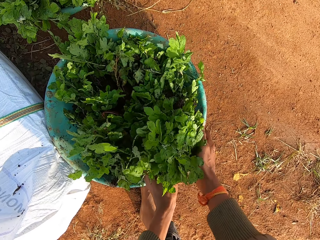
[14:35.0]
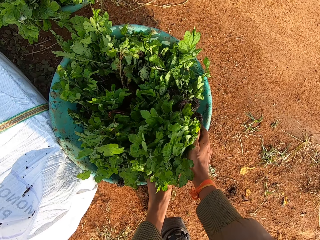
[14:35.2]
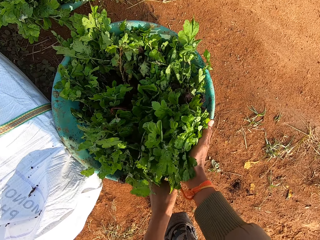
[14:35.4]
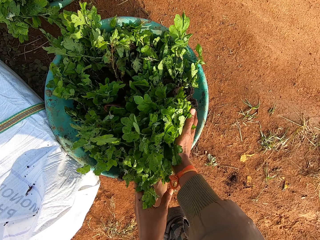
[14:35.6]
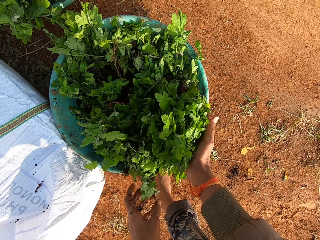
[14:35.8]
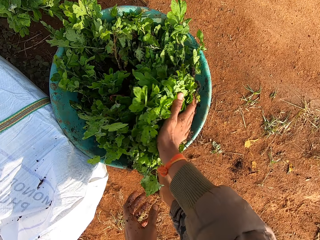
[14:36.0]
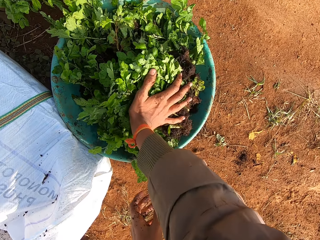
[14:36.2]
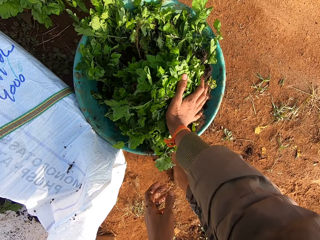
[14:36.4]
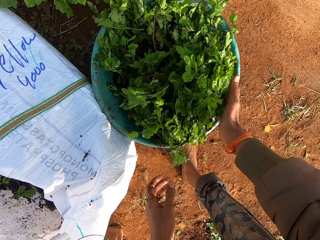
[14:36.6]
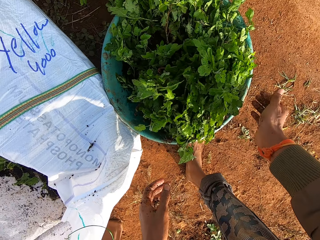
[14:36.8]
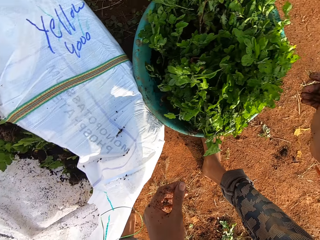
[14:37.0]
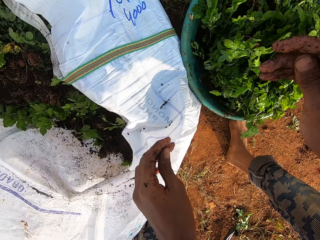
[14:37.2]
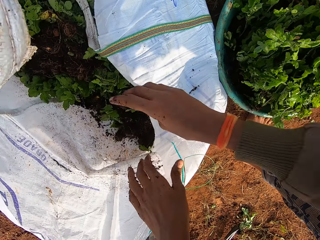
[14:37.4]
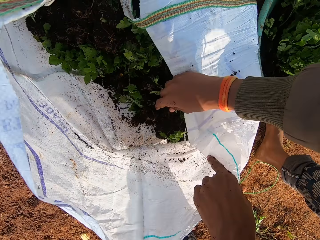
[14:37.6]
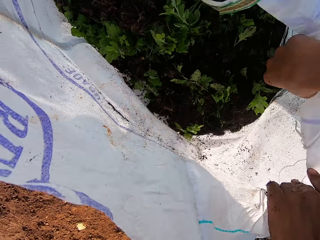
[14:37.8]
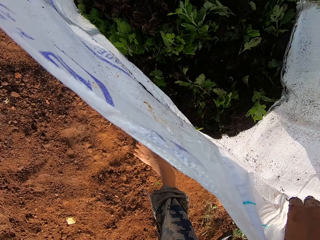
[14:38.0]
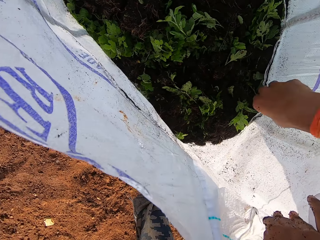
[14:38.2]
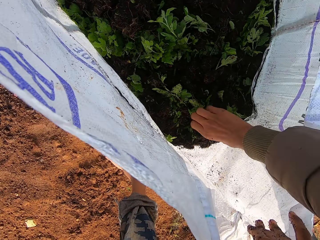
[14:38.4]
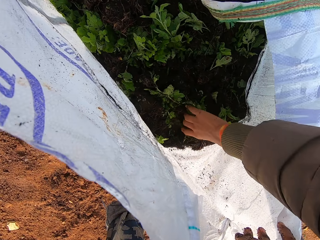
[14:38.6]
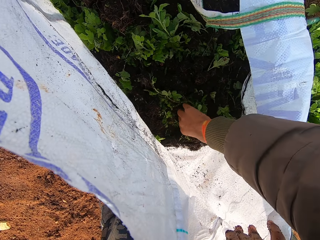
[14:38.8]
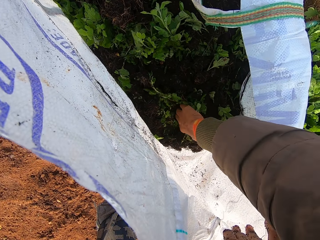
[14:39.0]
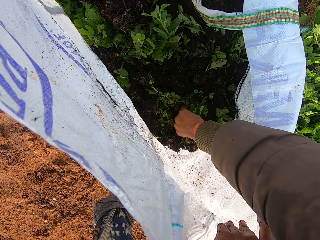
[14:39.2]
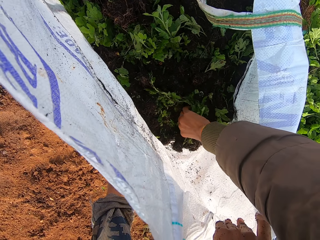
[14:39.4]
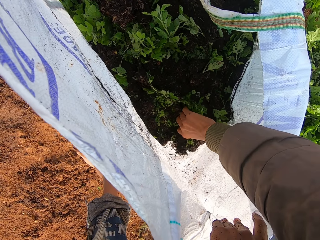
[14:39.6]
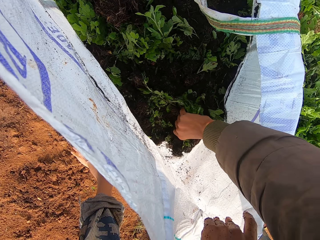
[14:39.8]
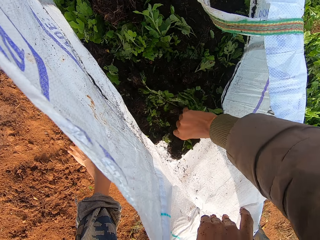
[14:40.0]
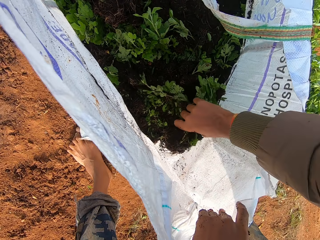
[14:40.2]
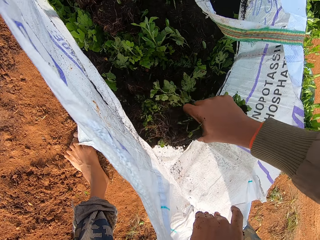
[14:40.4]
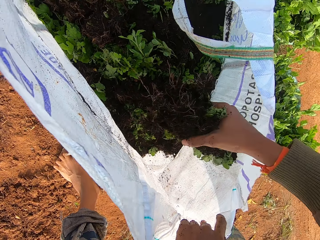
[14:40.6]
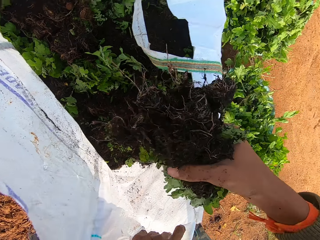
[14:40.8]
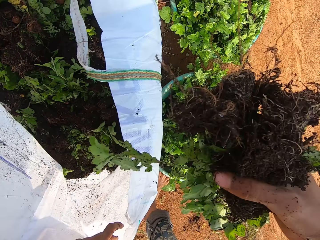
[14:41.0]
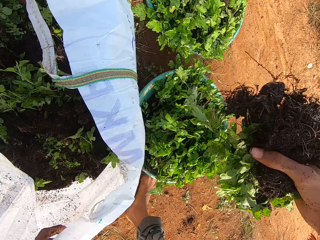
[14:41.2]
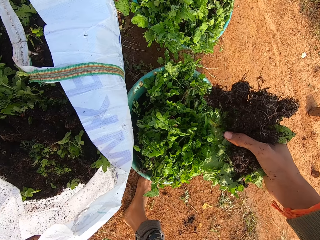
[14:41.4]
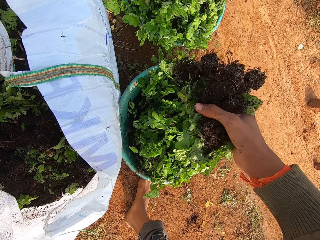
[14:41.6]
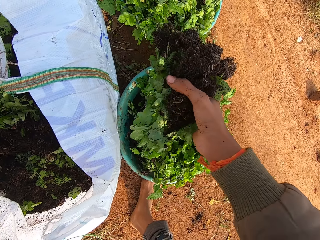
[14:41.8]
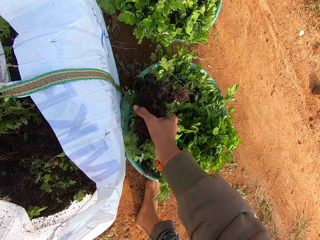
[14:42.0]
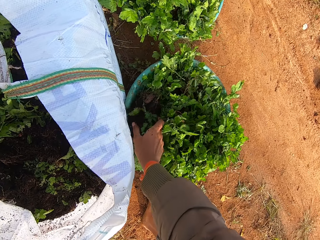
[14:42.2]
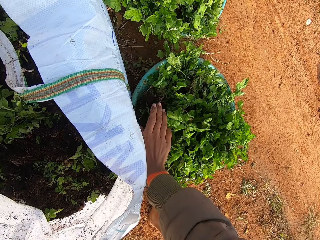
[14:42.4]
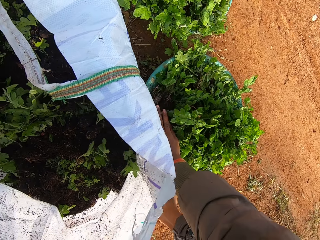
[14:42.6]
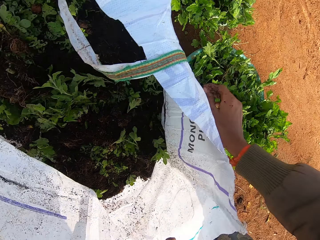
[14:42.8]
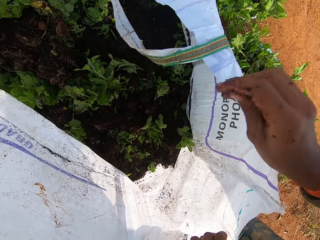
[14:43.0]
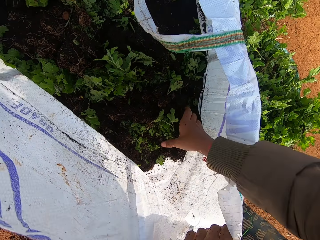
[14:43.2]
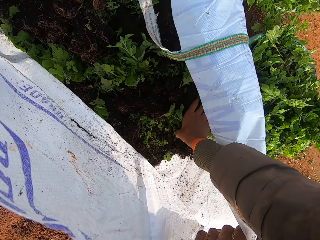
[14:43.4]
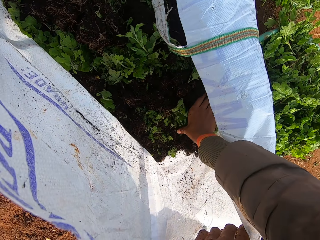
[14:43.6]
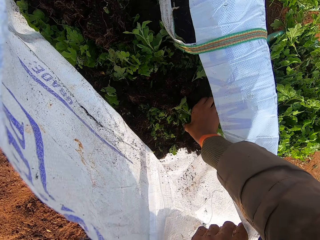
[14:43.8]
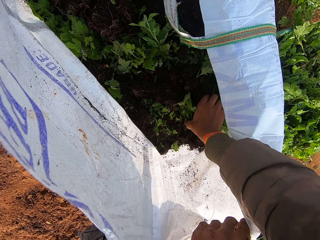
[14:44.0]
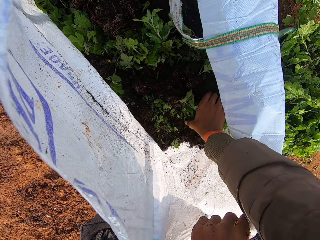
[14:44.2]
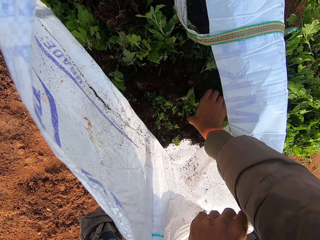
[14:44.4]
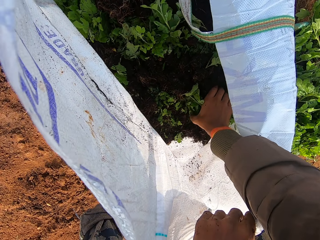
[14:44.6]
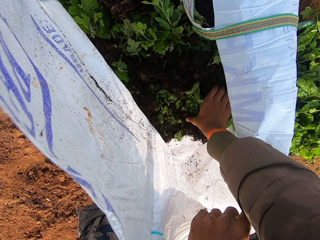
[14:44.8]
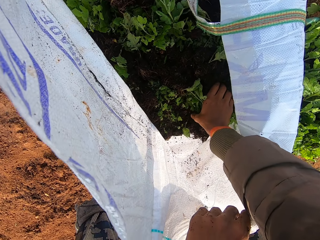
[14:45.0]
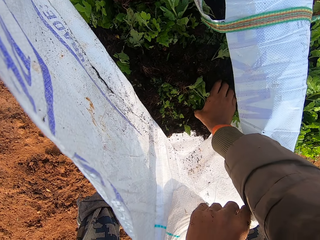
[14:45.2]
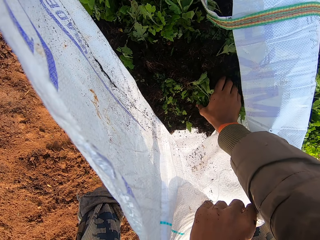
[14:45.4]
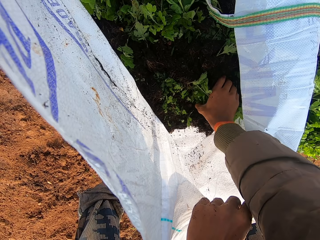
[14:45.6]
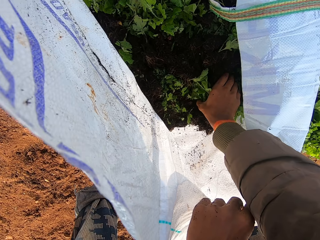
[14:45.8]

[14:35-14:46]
The camera wearer drops the plants in the bluish bowl on the ground with his hands. He adjusts the plants in the bluish bowl on the ground with his hands. He holds the sack. He adjusts the sack on the ground with his hands. He uproots some plant from the sack with his right hand. He lifts the plants. He drops the plants in the bluish bowl on the ground with his right hand. He holds some plant in the sack with his right hand. He picks the plants from the sack.

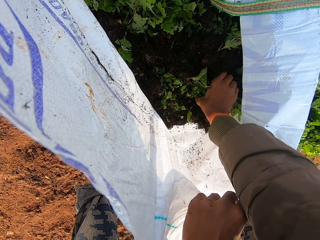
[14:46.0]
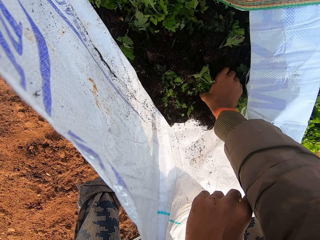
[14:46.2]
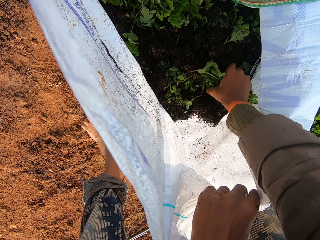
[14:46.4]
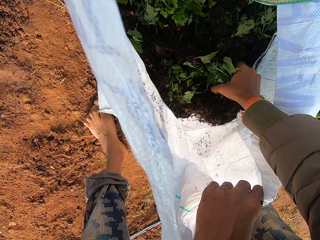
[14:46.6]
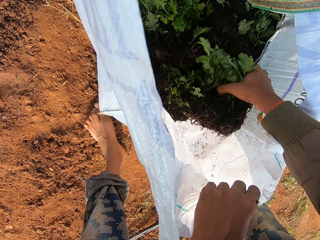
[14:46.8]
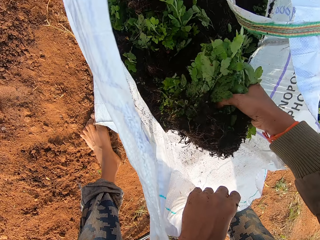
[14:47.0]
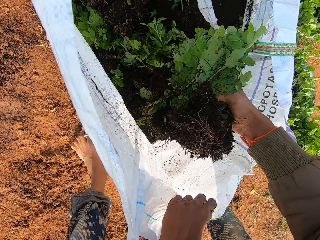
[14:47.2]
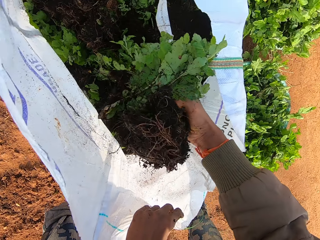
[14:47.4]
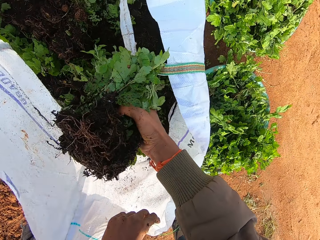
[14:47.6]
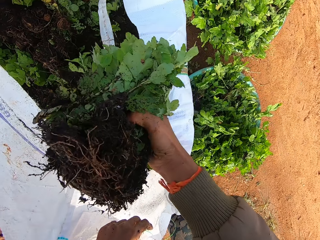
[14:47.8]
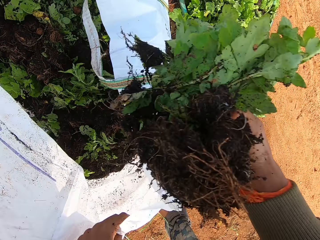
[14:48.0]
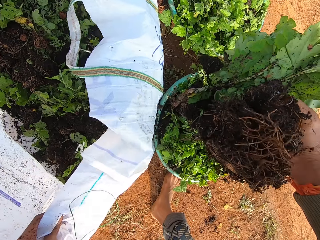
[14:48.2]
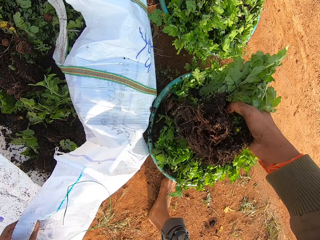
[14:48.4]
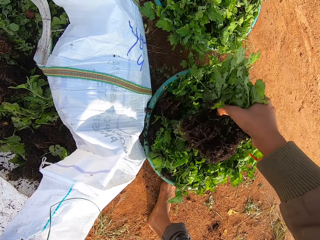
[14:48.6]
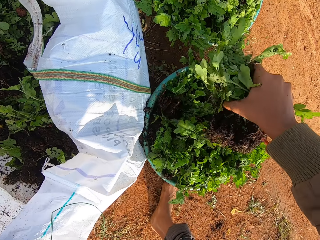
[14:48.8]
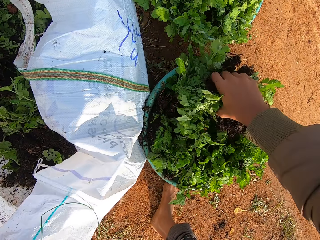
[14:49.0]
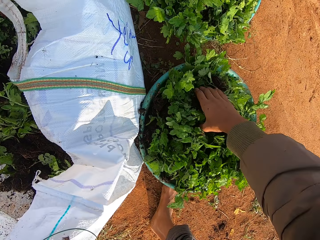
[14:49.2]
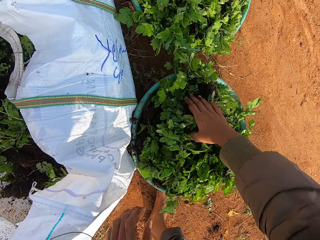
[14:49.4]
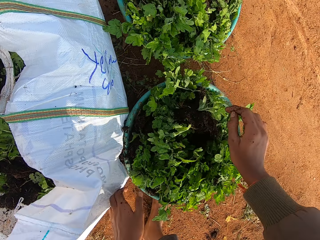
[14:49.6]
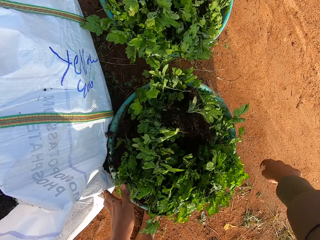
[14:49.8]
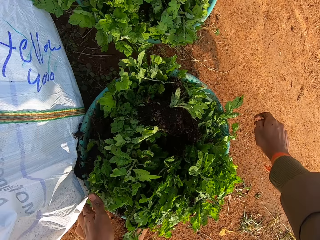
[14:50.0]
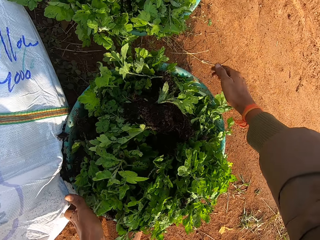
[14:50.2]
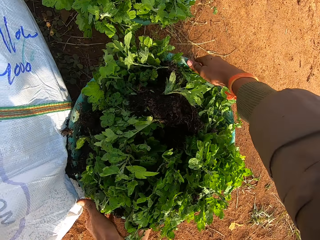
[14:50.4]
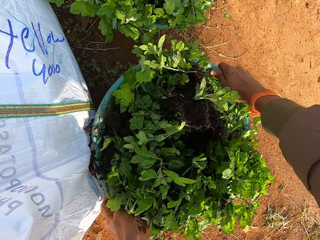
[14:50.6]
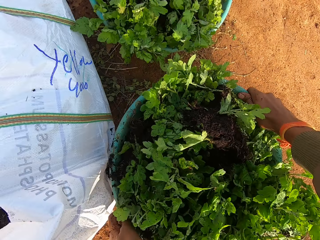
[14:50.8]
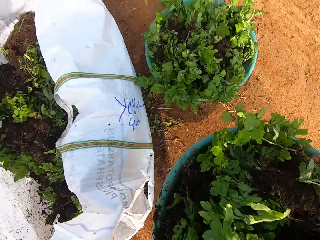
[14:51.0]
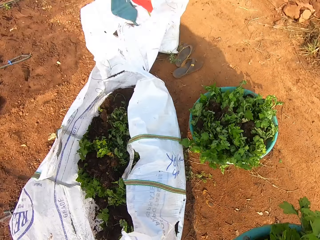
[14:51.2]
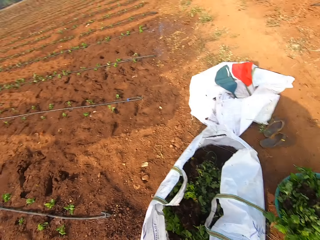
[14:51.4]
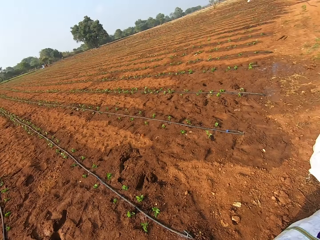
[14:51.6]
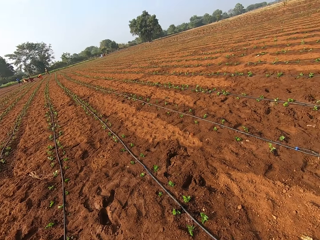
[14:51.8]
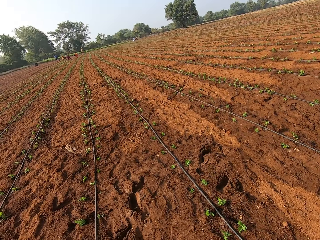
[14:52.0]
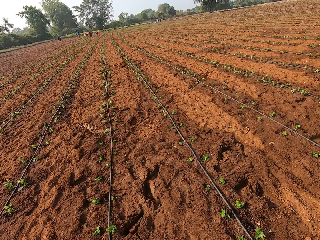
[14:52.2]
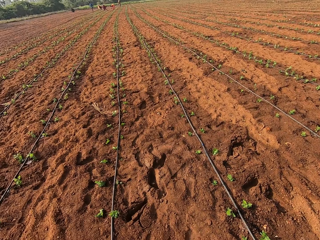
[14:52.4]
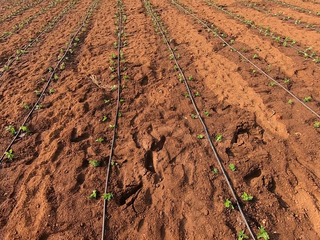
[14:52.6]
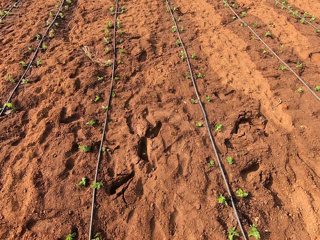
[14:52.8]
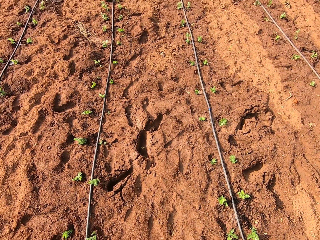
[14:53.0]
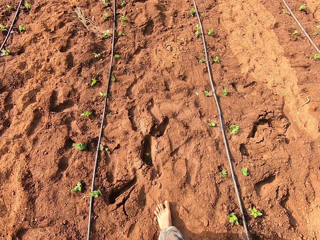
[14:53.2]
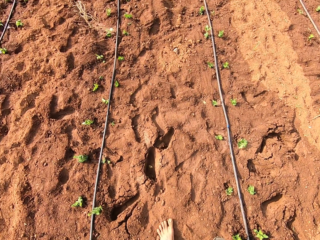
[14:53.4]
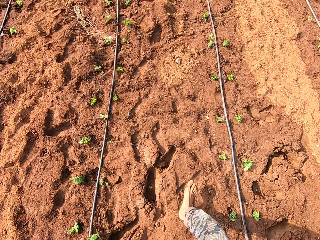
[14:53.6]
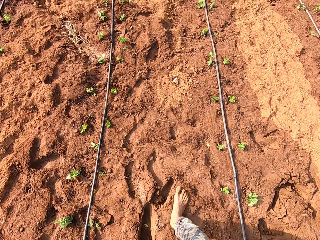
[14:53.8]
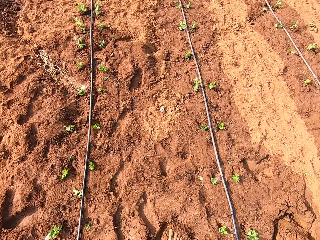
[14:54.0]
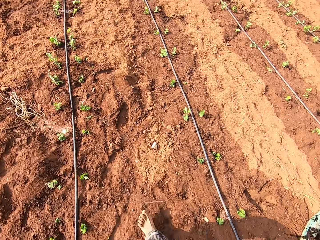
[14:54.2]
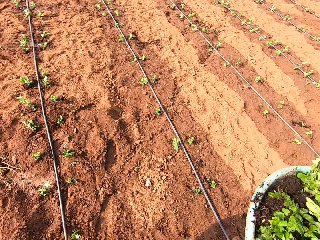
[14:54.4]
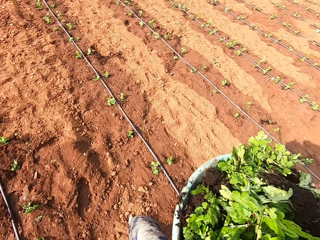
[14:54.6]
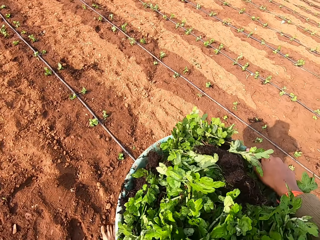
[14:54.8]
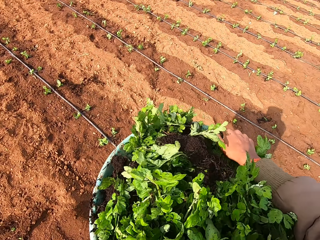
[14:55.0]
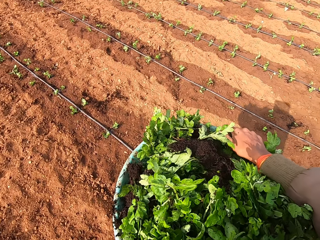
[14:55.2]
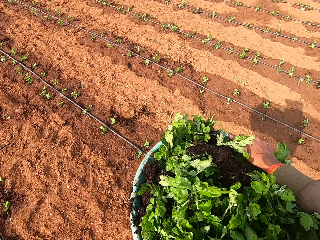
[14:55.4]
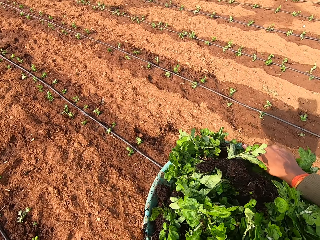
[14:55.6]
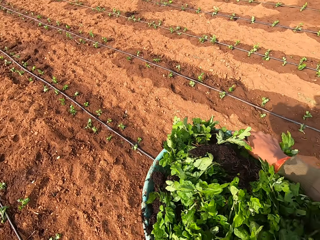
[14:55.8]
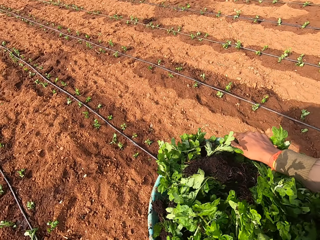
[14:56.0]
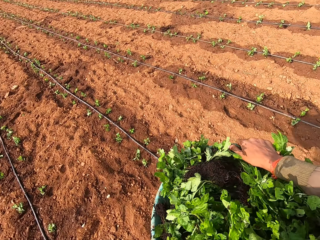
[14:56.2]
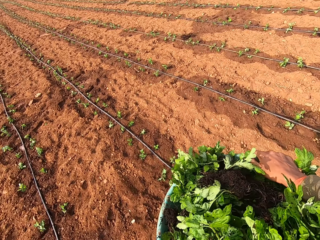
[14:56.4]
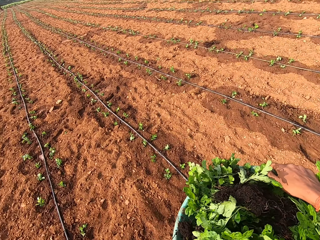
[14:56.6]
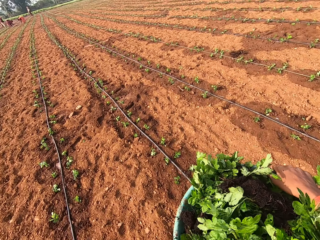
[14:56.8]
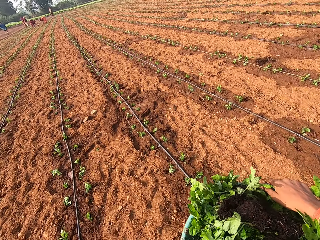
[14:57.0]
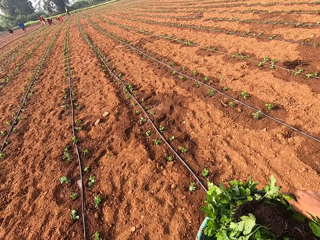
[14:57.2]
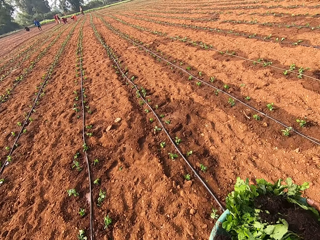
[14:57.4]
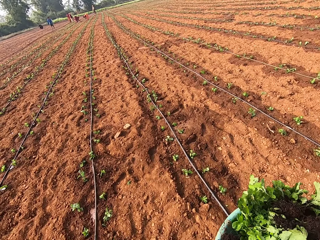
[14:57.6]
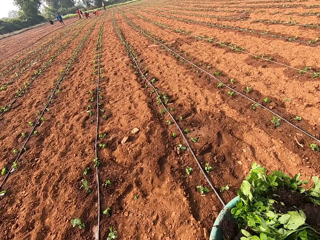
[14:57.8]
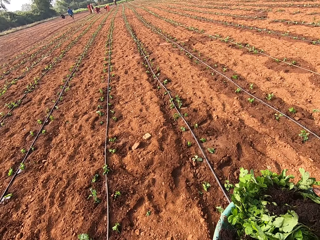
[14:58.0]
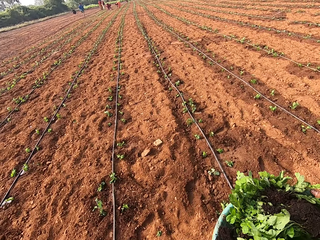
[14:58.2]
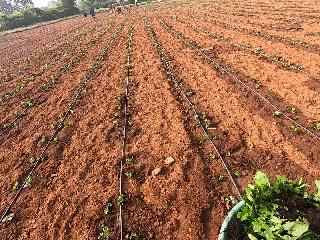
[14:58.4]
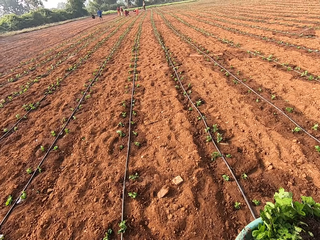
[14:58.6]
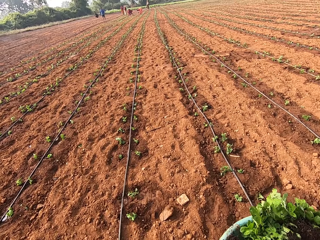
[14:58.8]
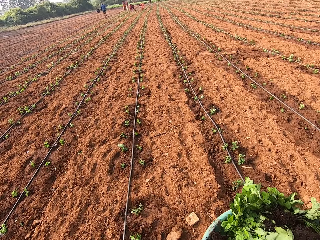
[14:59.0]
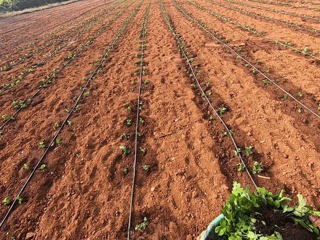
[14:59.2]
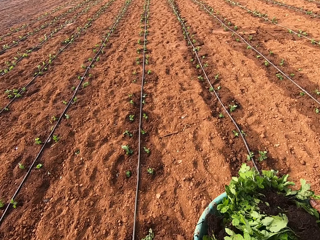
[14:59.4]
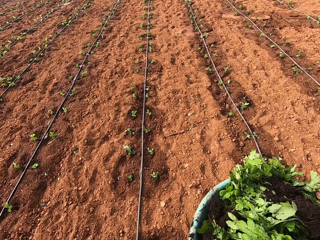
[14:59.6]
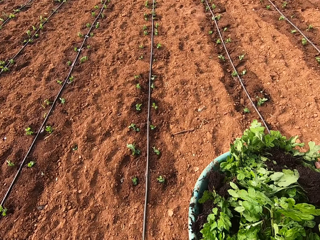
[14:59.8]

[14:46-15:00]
The camera wearer lifts the plants. He drops the plants in the bluish bowl or basin on the ground with his right hand. He picks the bluish bowl from the ground with his hands. He walks in the field. He carries the basin. He walks in the field.
